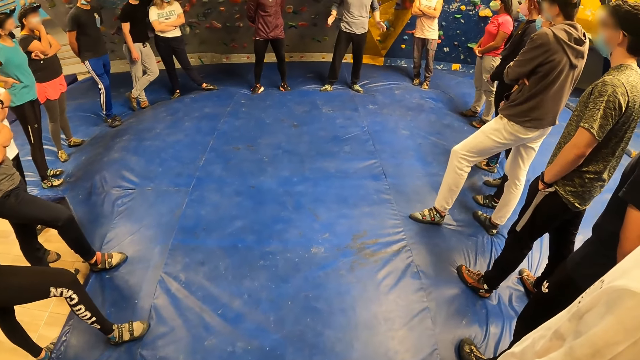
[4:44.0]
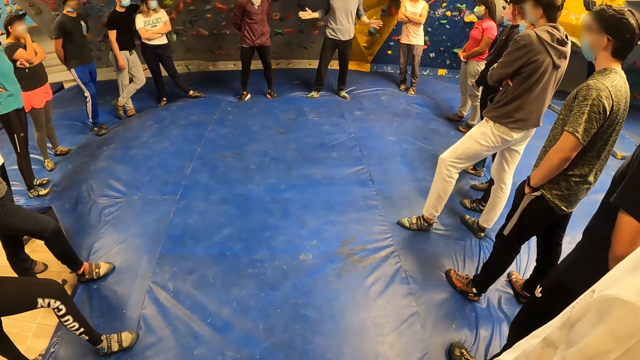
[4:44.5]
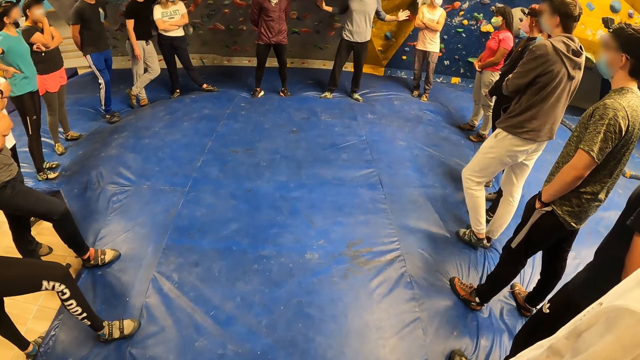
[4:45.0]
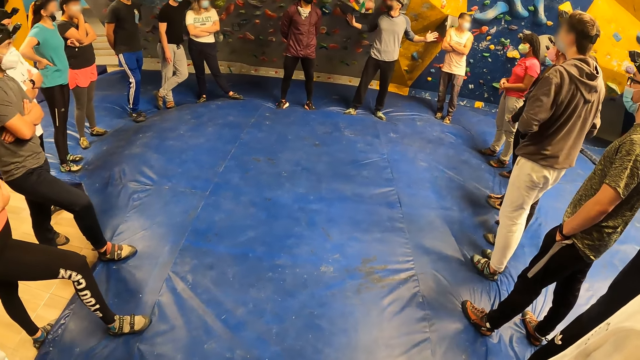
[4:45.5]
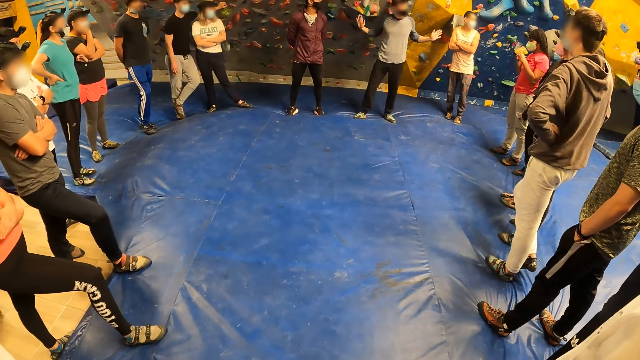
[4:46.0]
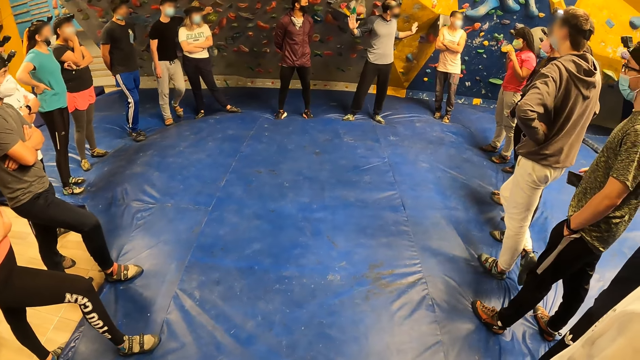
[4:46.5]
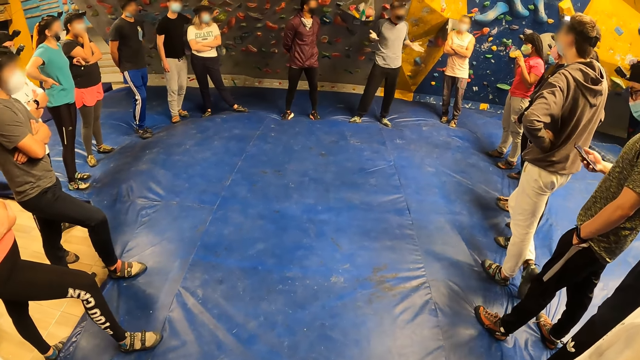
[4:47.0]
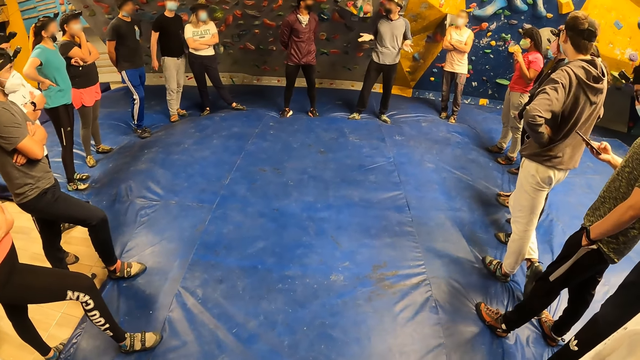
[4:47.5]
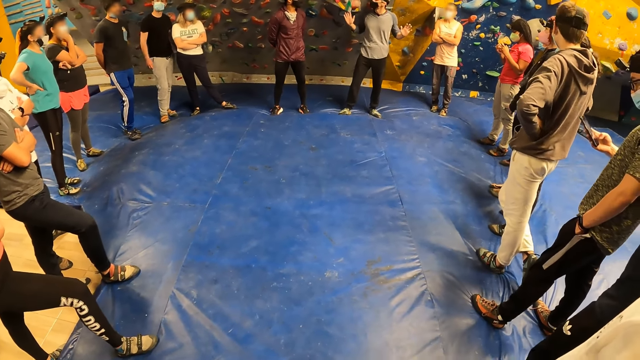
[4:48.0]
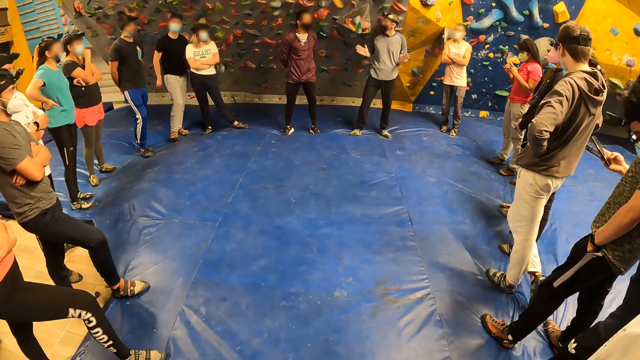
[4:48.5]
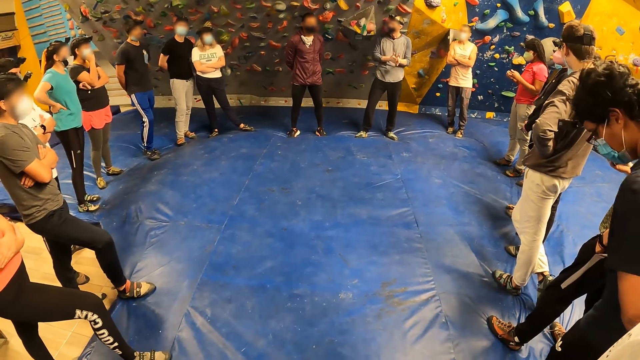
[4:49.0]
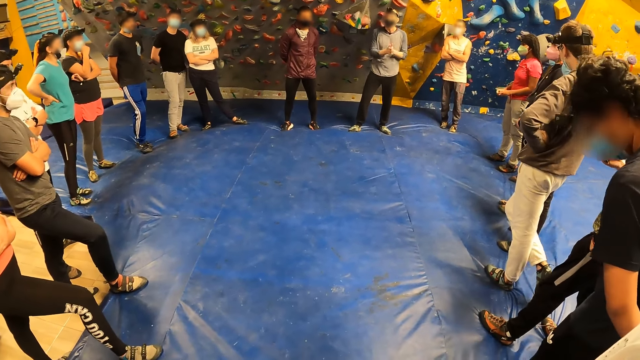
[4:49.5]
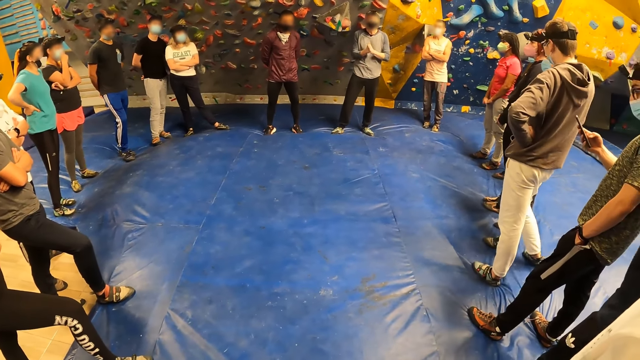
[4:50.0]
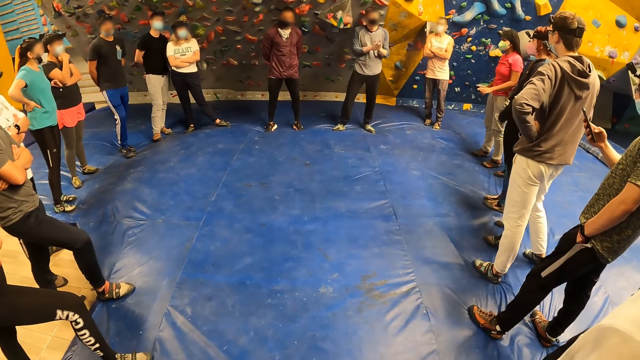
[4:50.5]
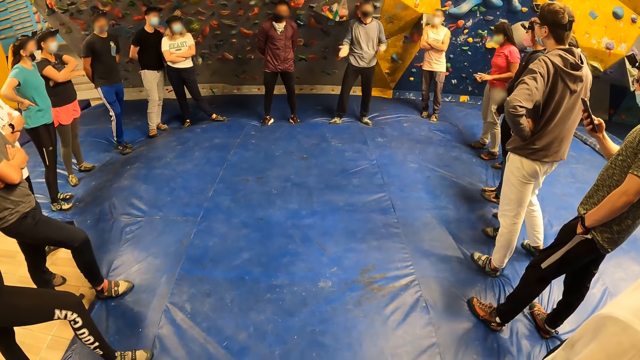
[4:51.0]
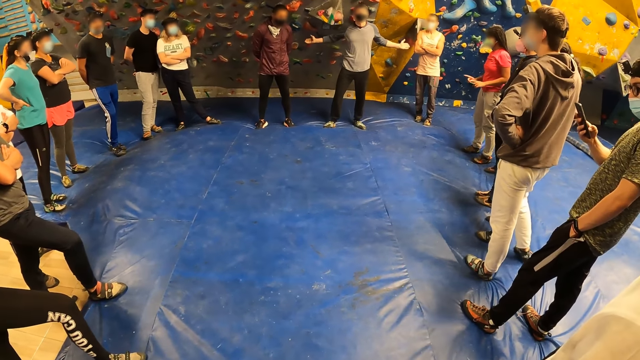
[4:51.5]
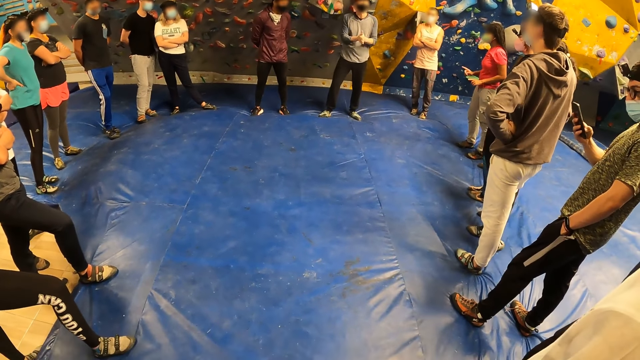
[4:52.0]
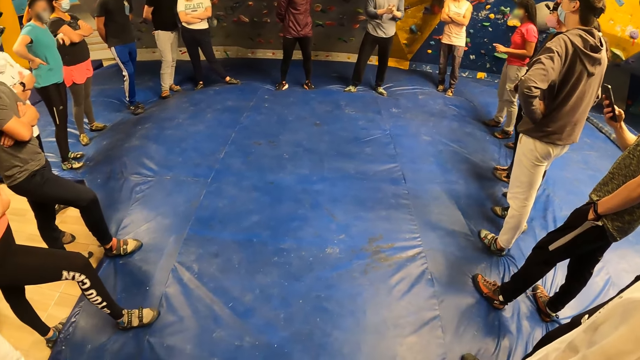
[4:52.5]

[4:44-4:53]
A man moves his leg.

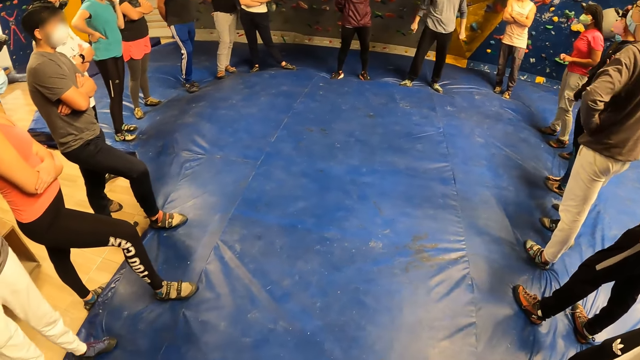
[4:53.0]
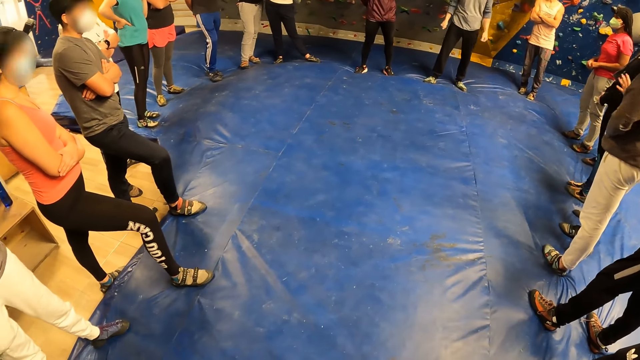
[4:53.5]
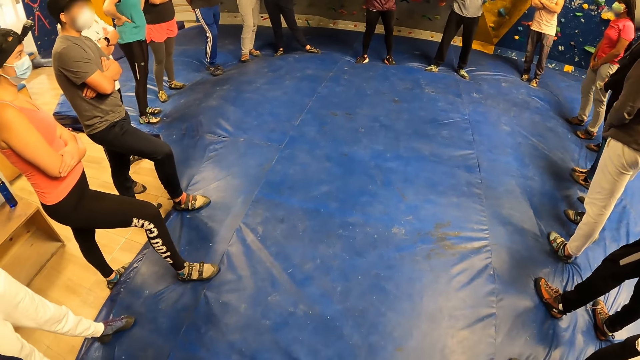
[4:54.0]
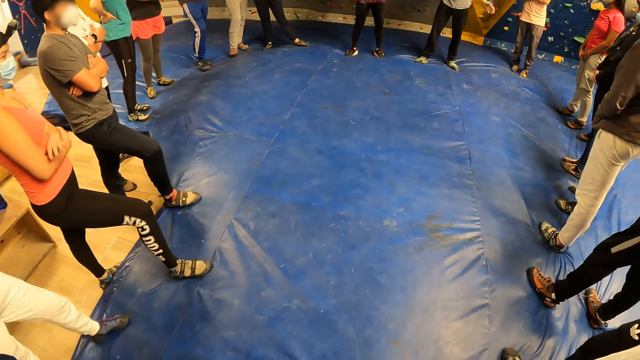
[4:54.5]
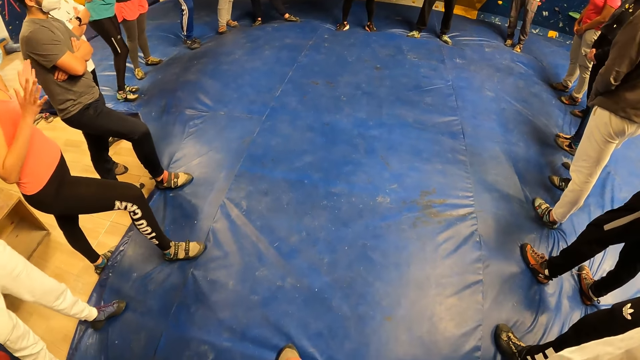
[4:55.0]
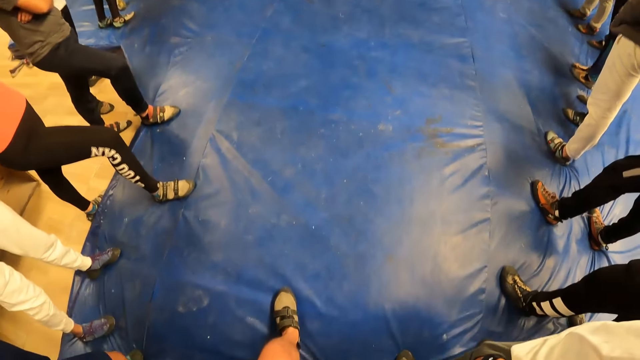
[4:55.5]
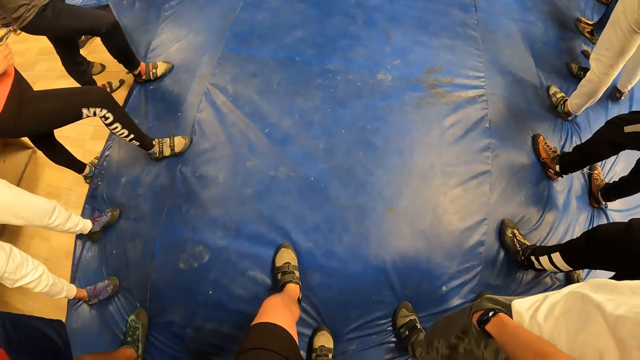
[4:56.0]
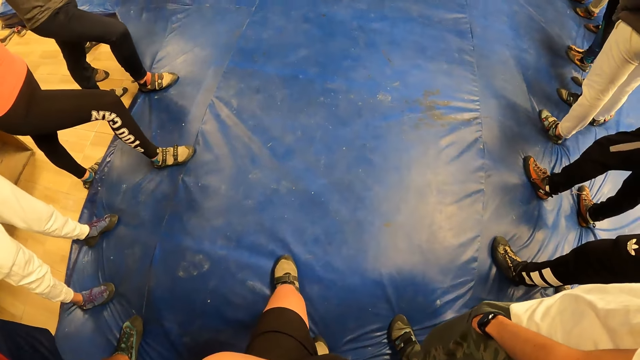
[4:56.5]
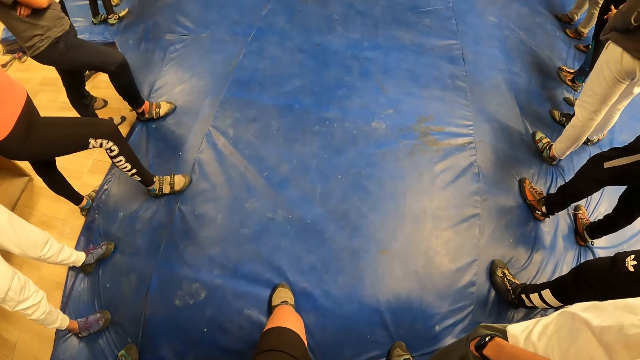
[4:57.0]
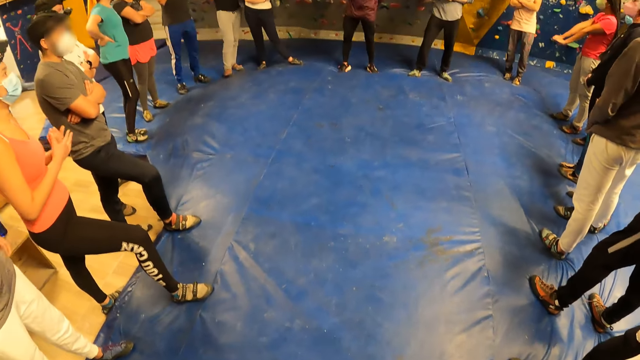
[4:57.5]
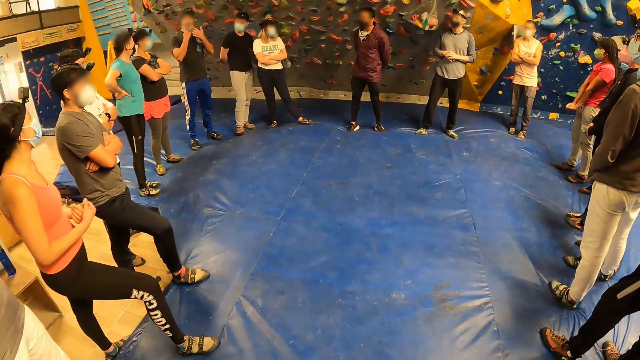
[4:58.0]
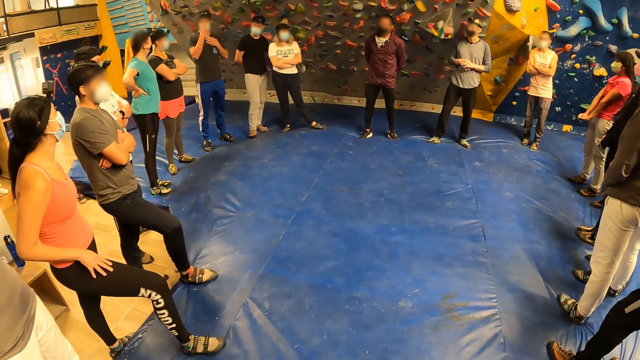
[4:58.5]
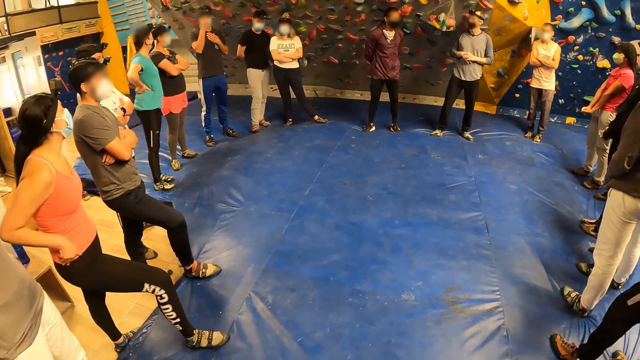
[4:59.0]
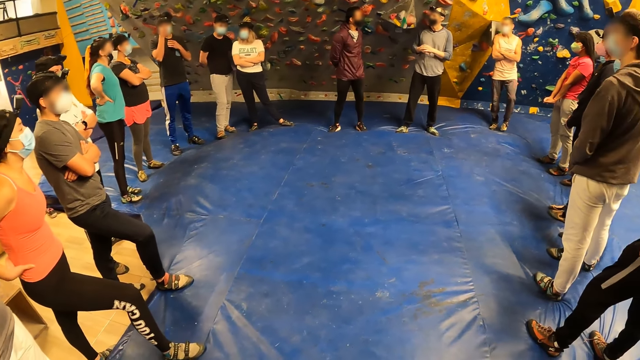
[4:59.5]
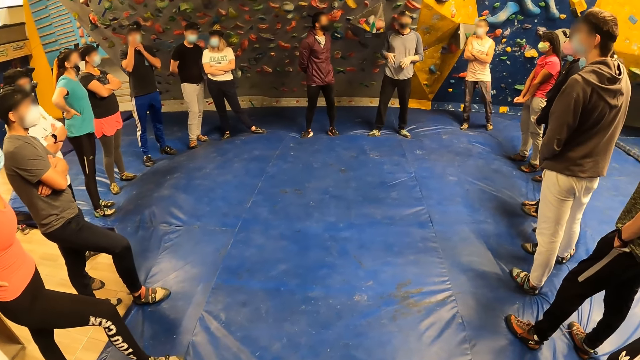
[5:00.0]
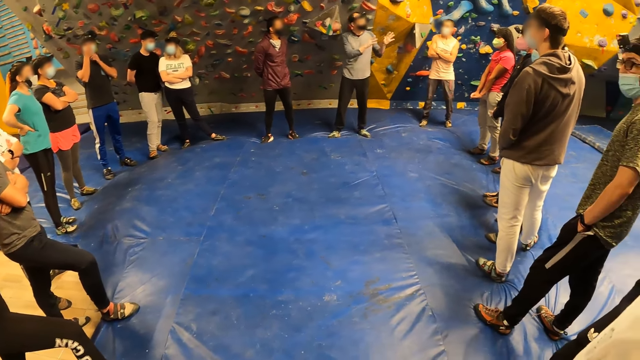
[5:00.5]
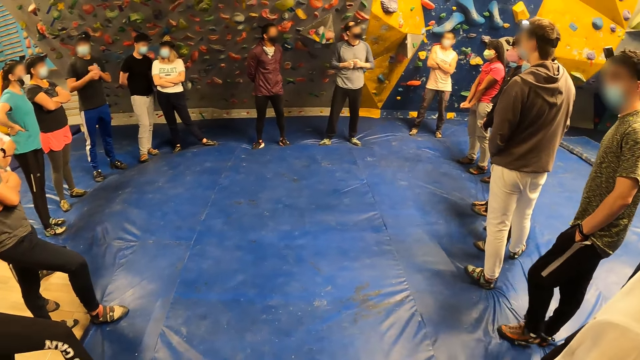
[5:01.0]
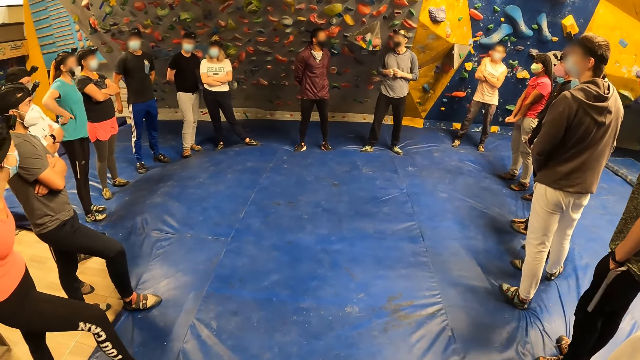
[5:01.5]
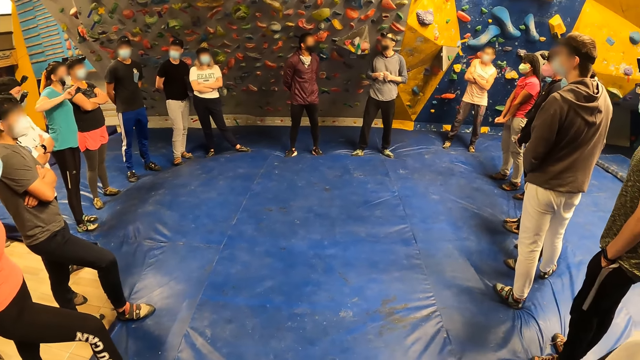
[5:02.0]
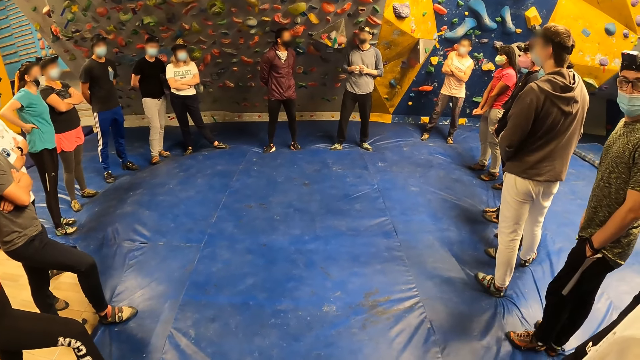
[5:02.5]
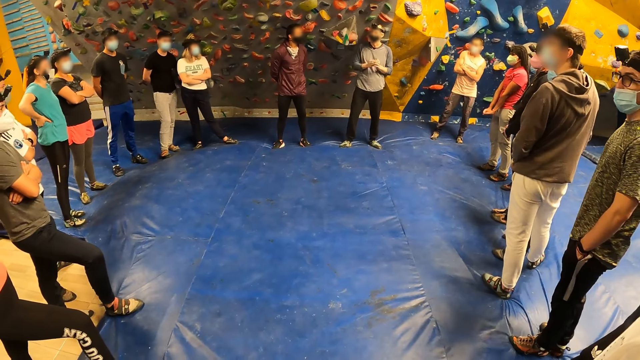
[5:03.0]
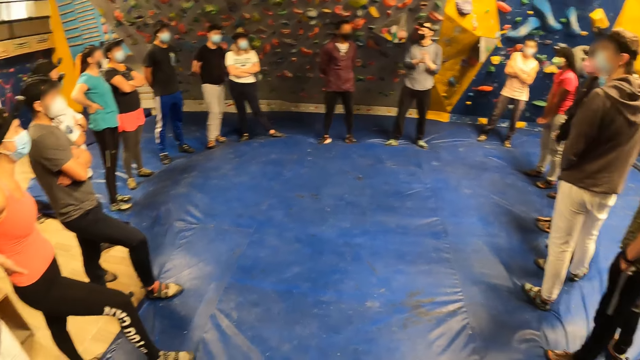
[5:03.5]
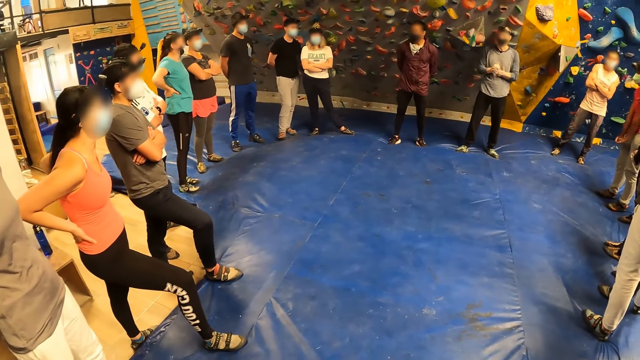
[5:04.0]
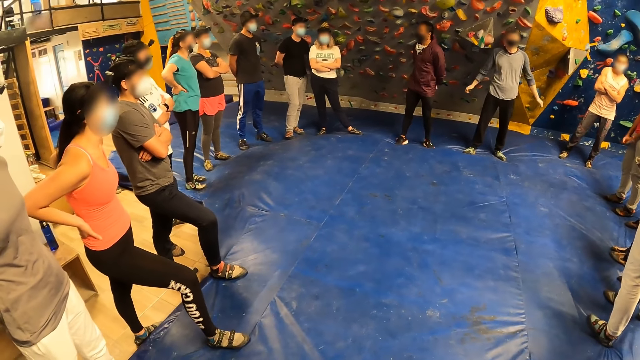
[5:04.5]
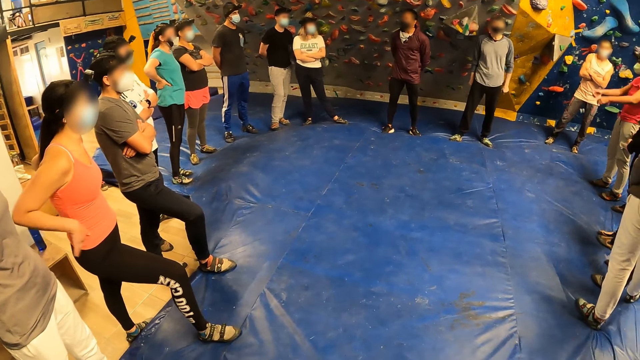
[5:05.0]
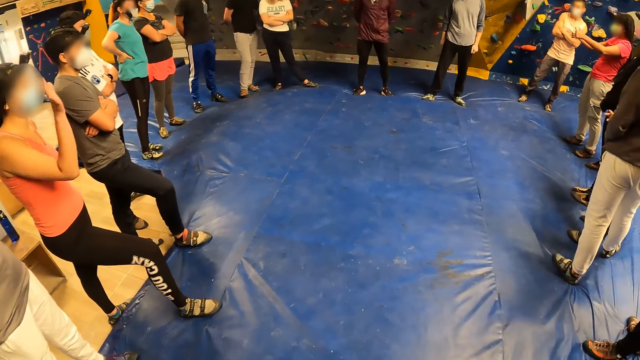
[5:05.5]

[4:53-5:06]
A lady stretches her hands. A man lowers his hands. Another man turns right.
